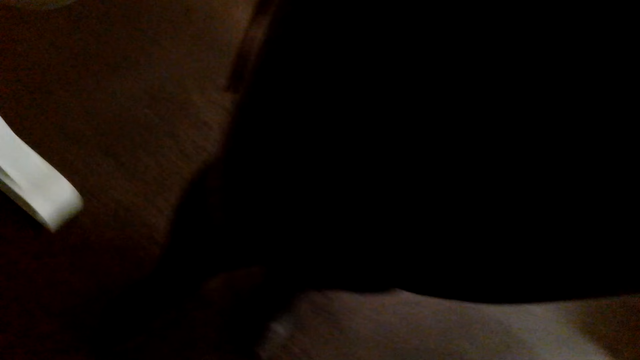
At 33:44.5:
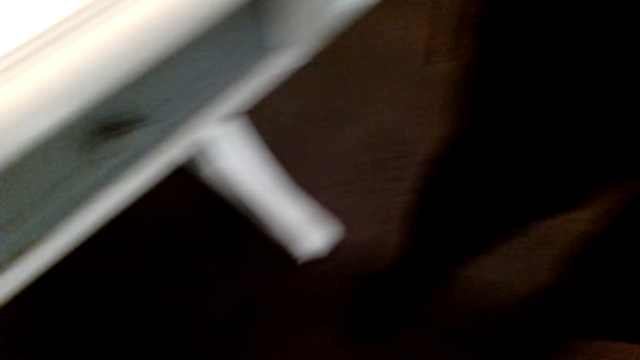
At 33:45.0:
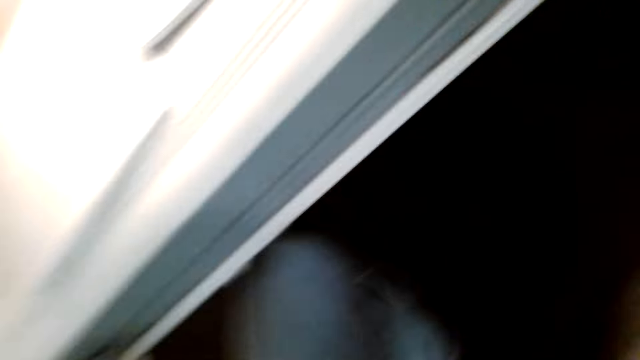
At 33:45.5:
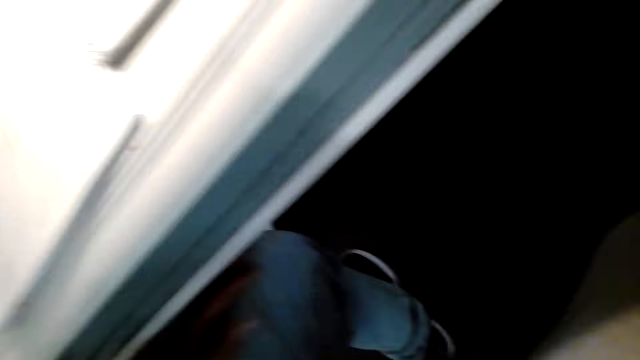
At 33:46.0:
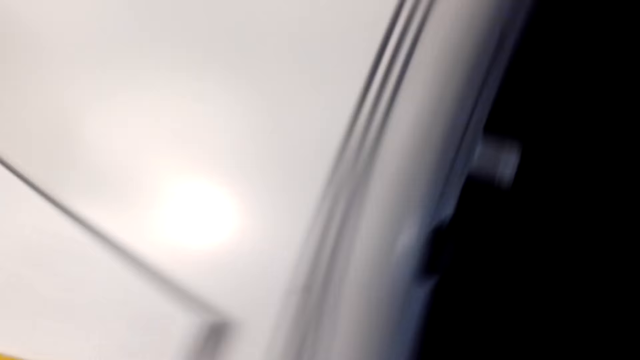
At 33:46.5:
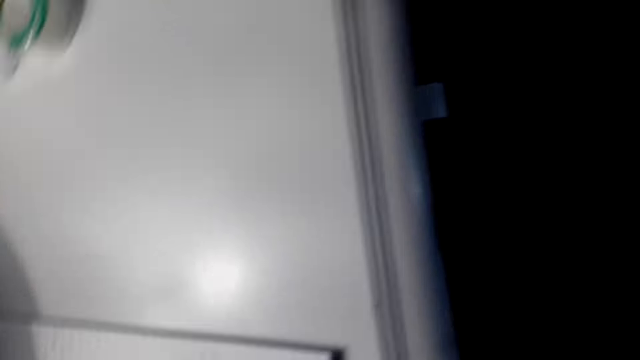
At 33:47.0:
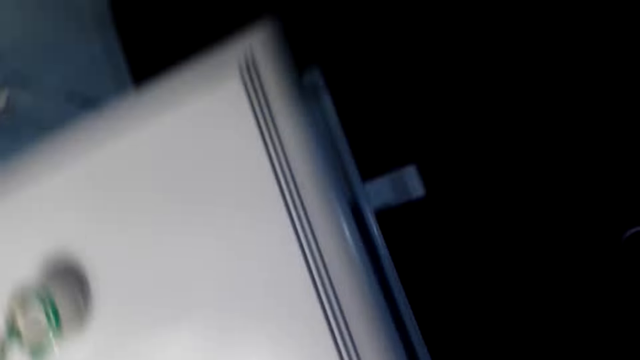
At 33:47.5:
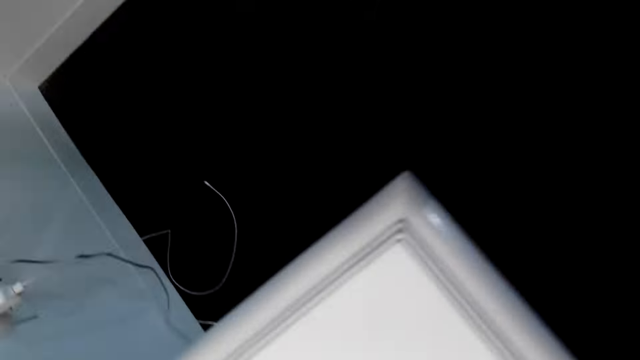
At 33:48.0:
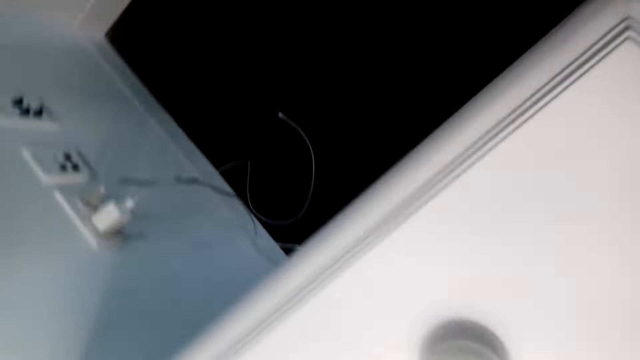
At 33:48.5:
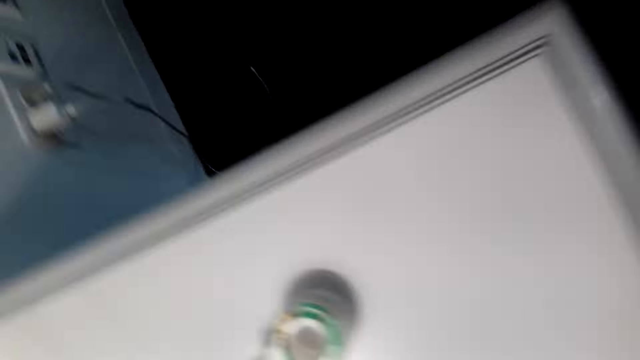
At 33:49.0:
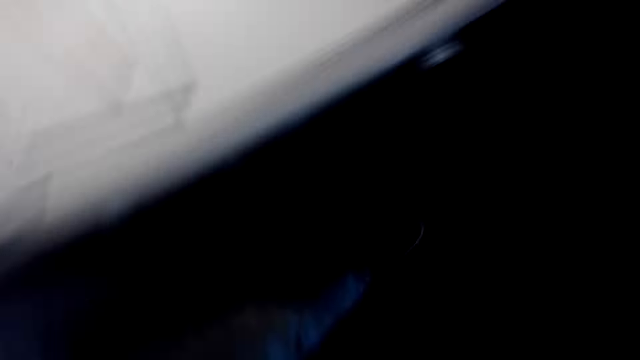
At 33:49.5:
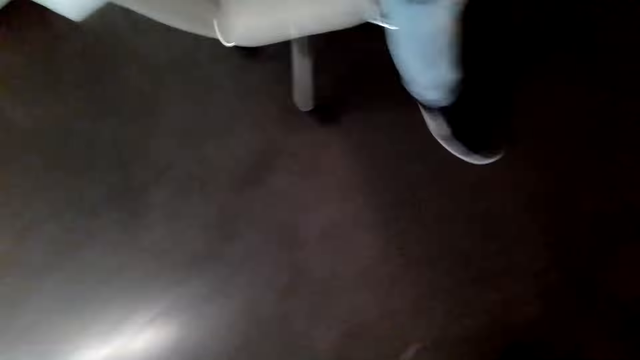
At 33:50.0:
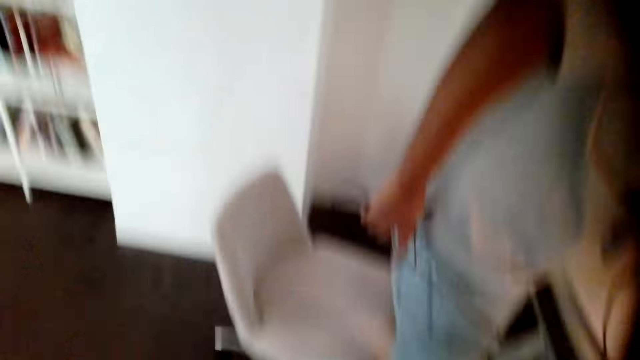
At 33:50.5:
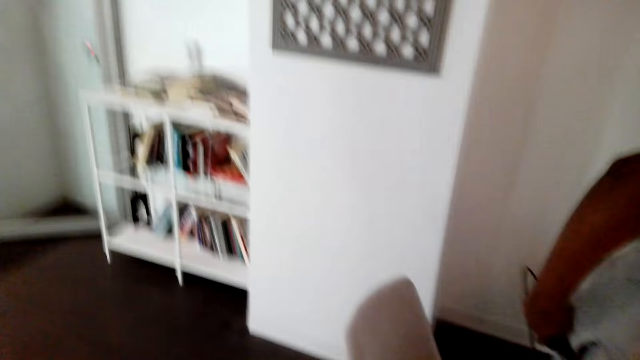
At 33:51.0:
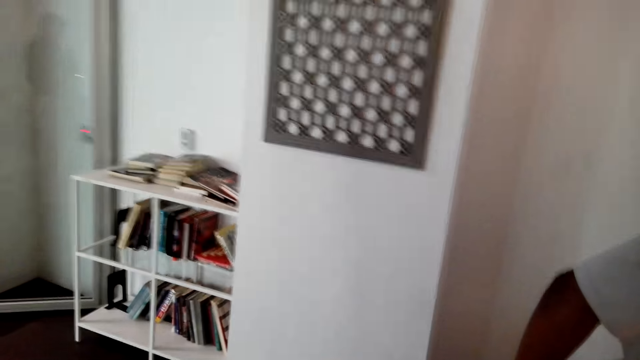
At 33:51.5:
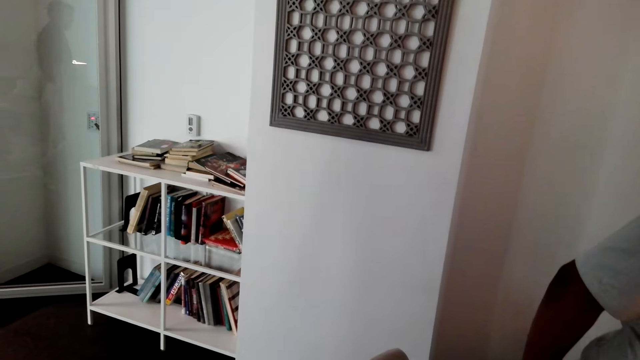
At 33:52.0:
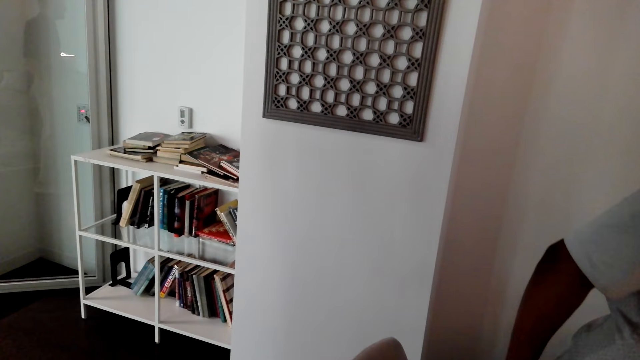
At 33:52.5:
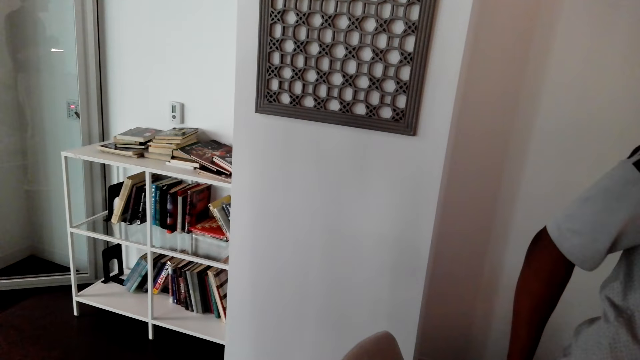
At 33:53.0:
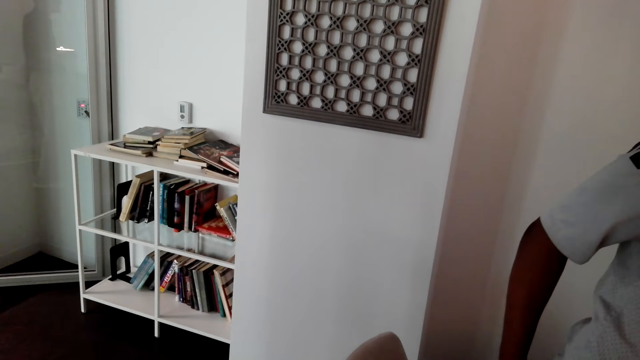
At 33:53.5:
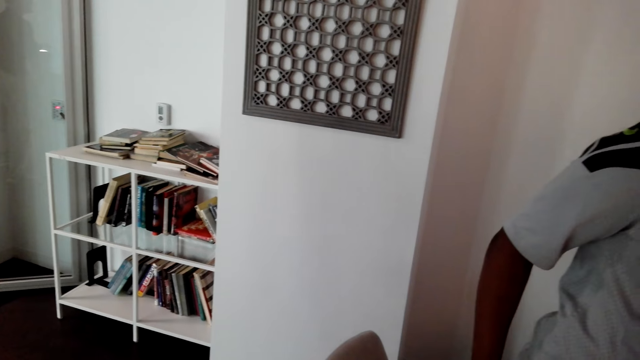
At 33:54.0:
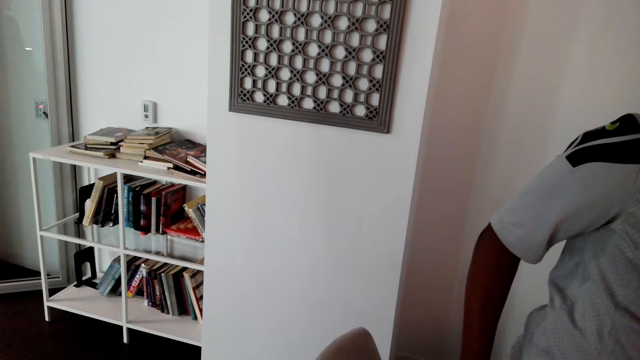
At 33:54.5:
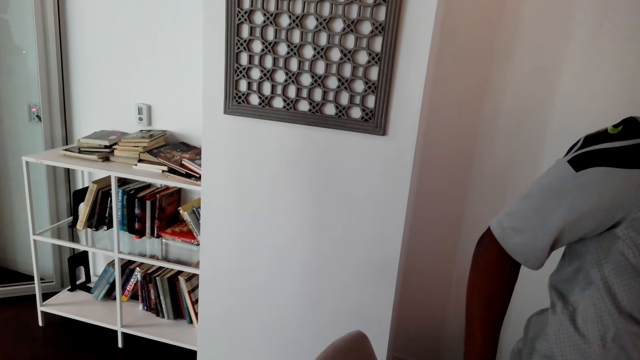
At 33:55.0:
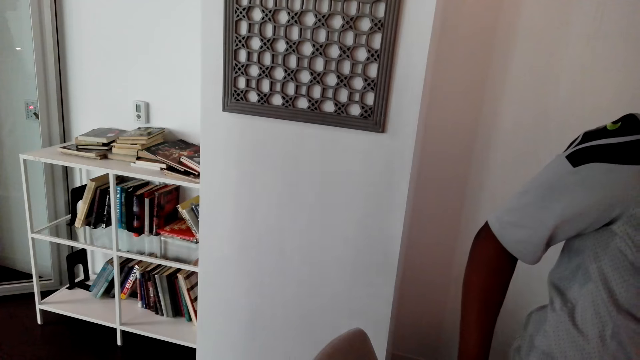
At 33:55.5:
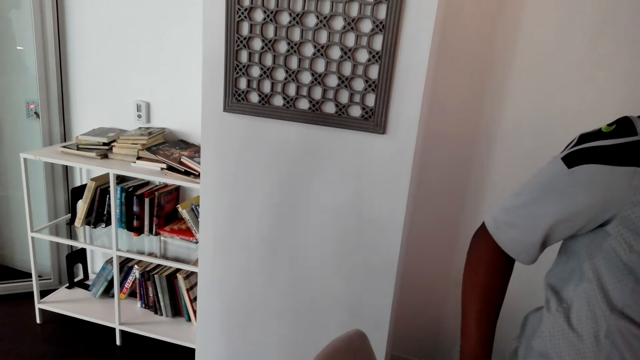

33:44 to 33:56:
The camera wearer does something. They converse with the lady.
